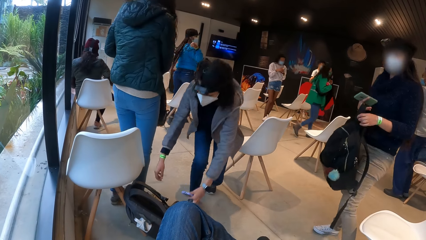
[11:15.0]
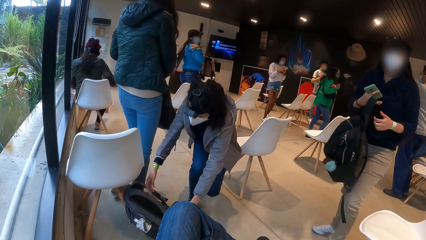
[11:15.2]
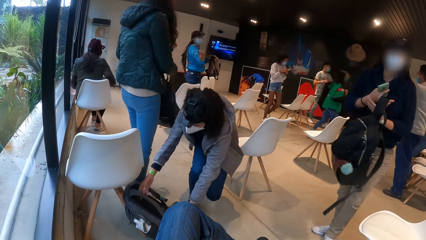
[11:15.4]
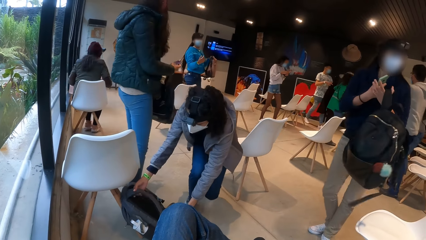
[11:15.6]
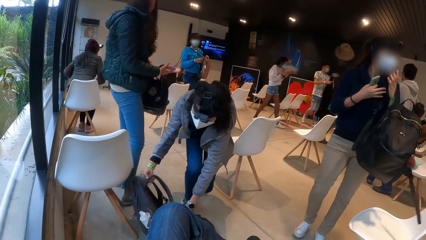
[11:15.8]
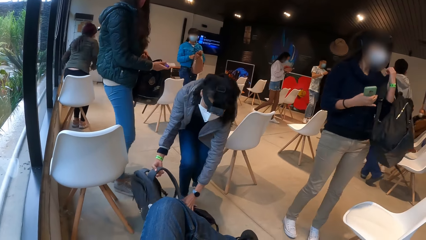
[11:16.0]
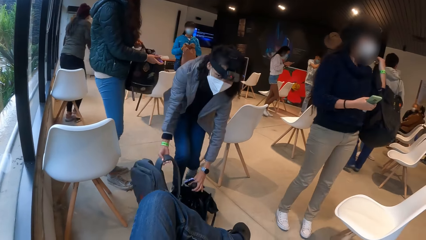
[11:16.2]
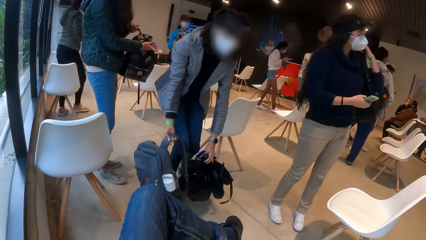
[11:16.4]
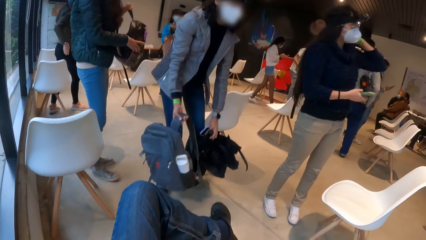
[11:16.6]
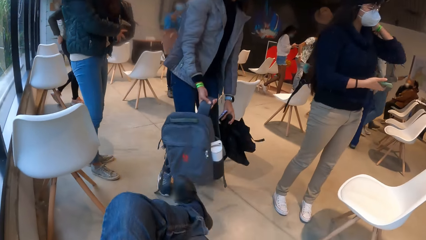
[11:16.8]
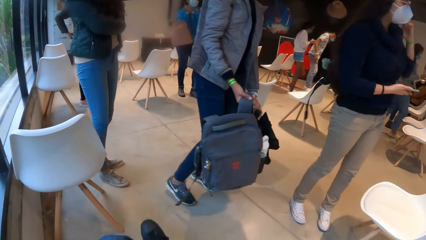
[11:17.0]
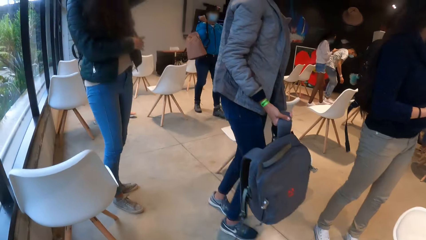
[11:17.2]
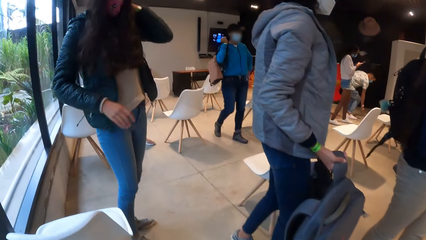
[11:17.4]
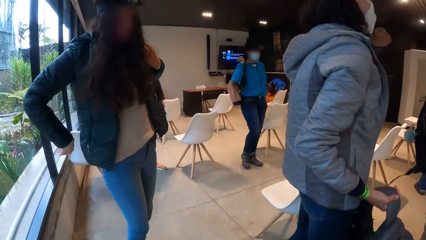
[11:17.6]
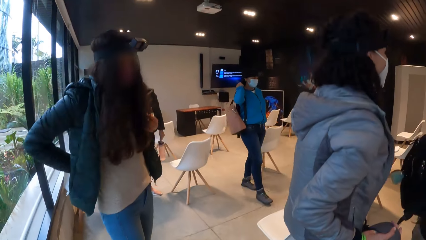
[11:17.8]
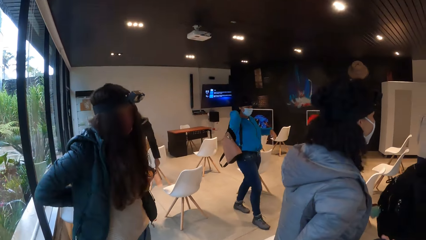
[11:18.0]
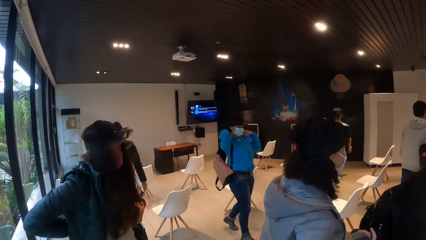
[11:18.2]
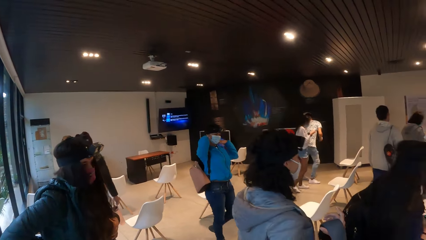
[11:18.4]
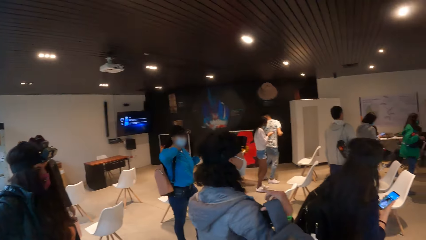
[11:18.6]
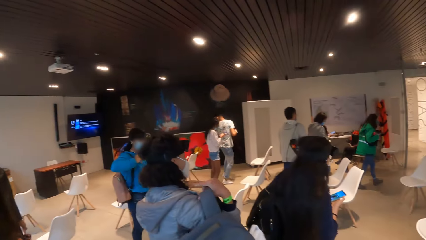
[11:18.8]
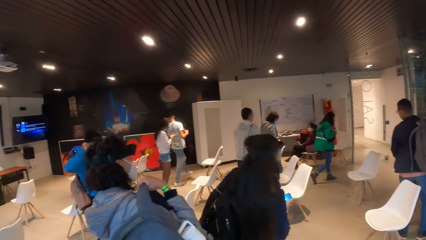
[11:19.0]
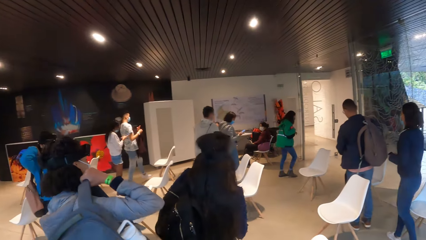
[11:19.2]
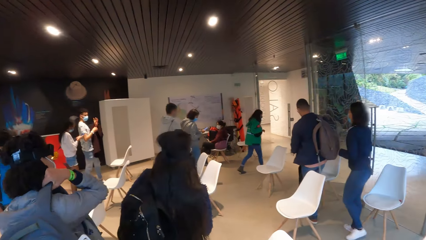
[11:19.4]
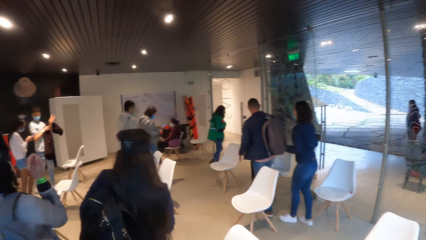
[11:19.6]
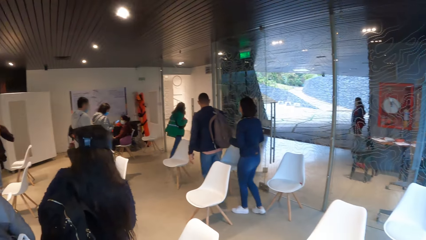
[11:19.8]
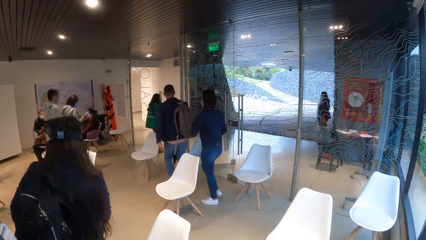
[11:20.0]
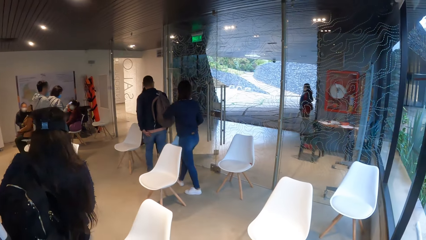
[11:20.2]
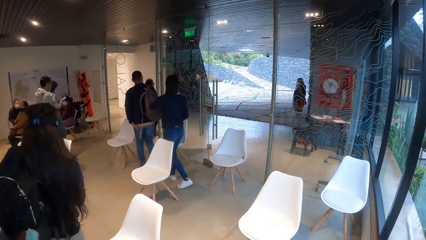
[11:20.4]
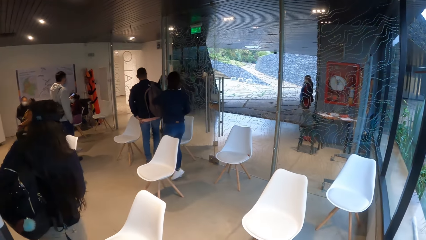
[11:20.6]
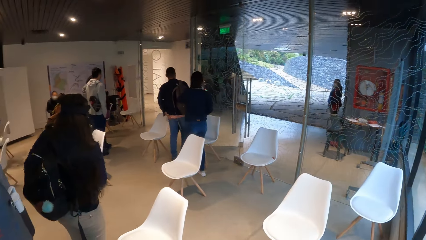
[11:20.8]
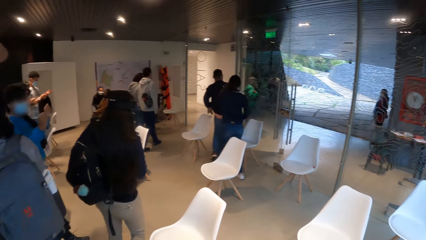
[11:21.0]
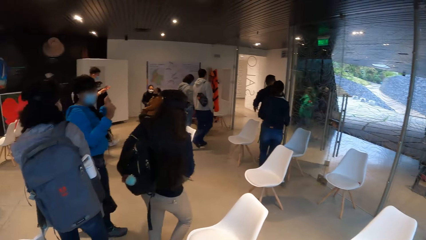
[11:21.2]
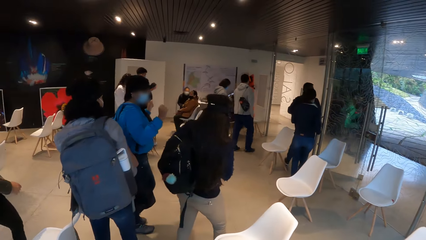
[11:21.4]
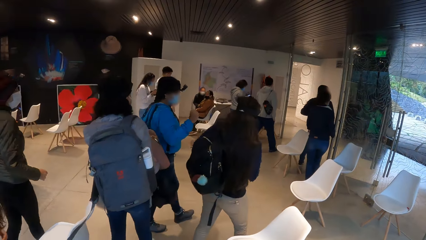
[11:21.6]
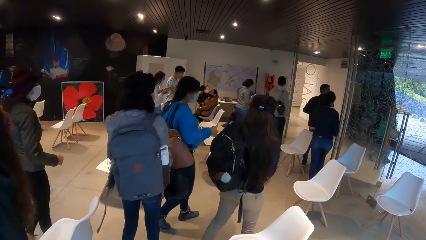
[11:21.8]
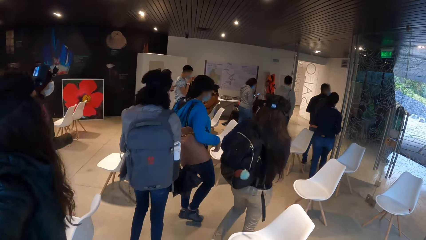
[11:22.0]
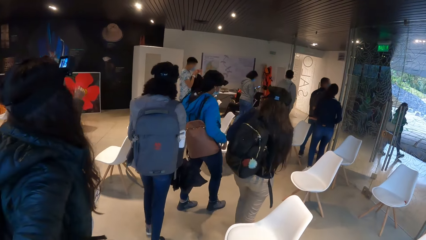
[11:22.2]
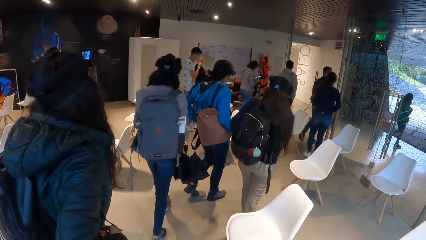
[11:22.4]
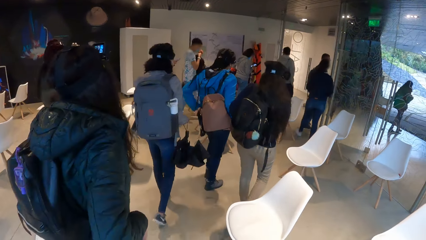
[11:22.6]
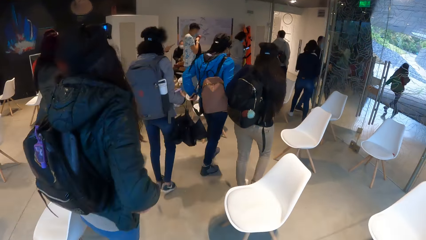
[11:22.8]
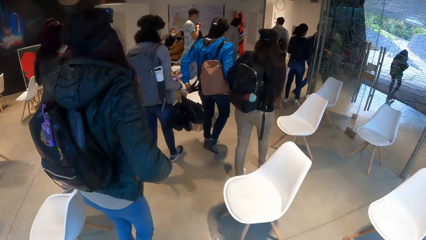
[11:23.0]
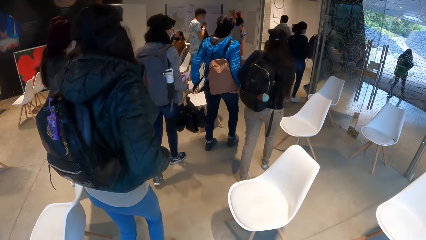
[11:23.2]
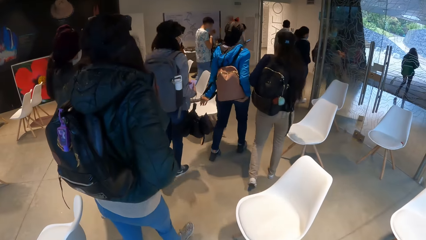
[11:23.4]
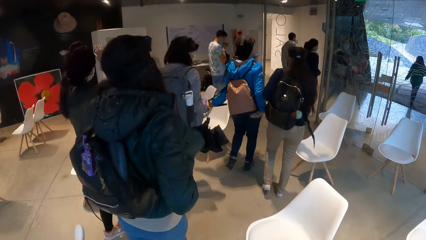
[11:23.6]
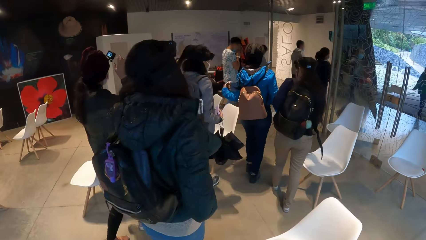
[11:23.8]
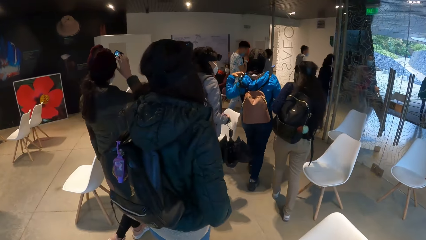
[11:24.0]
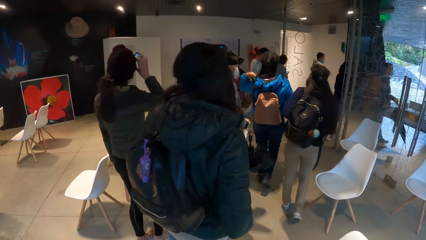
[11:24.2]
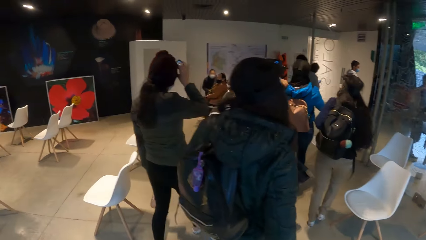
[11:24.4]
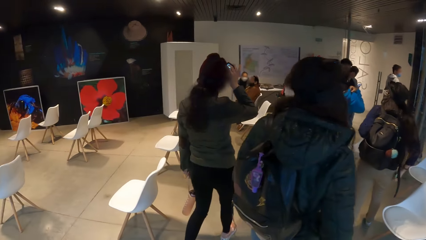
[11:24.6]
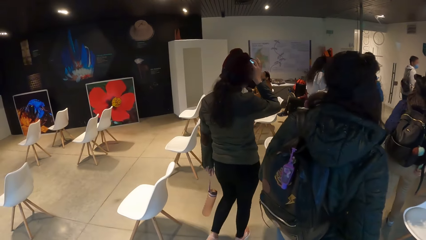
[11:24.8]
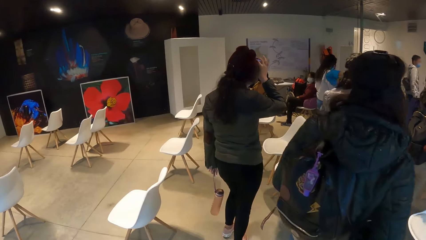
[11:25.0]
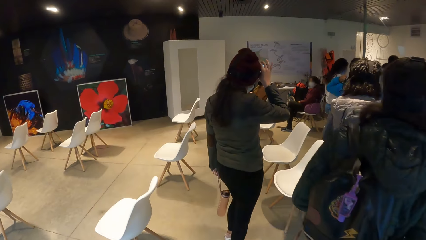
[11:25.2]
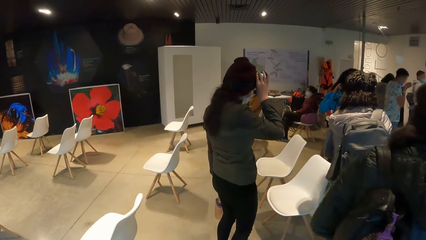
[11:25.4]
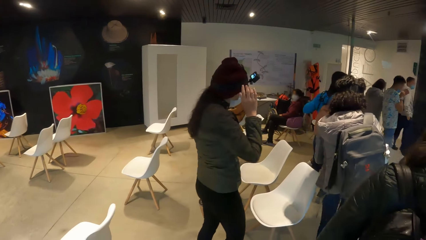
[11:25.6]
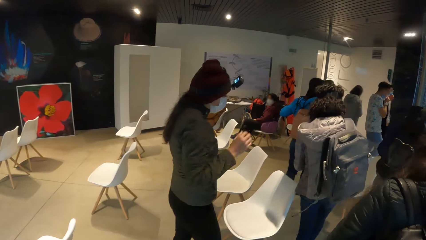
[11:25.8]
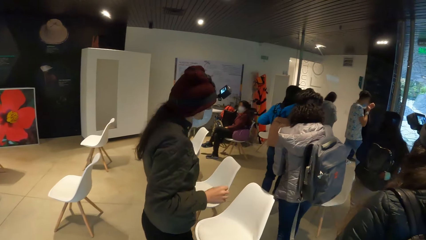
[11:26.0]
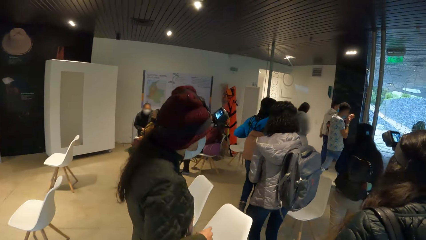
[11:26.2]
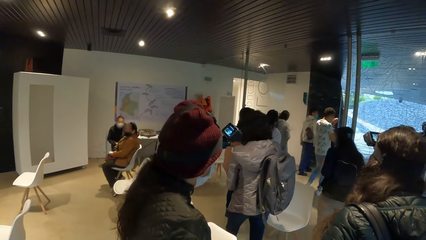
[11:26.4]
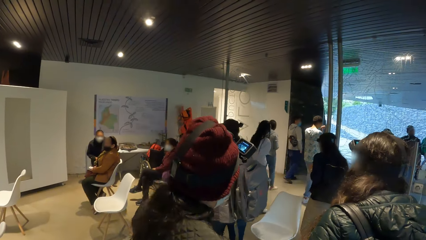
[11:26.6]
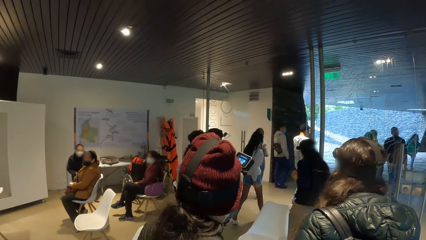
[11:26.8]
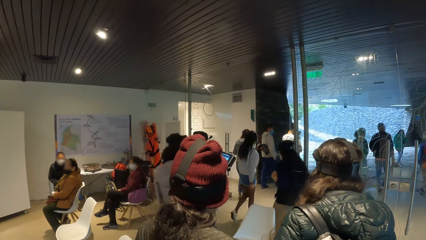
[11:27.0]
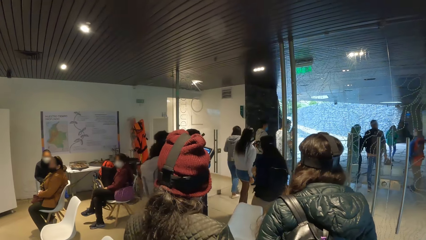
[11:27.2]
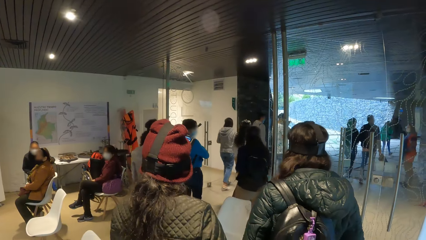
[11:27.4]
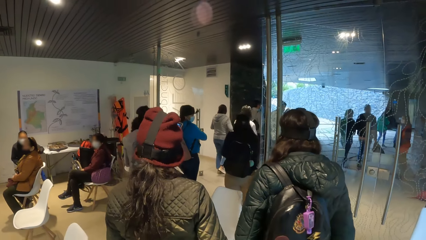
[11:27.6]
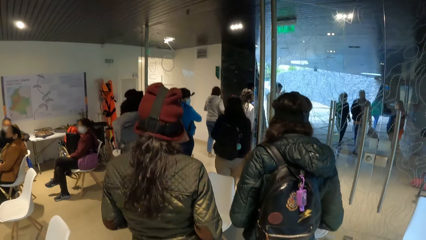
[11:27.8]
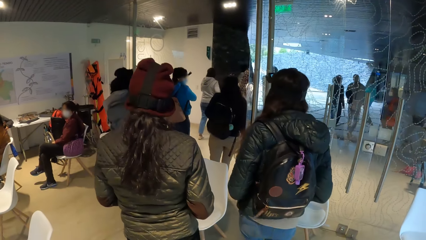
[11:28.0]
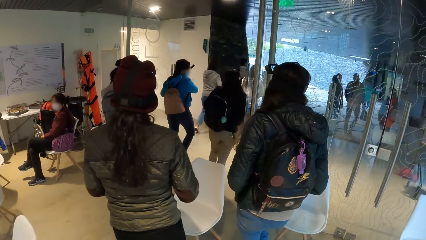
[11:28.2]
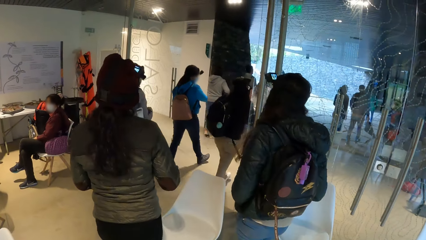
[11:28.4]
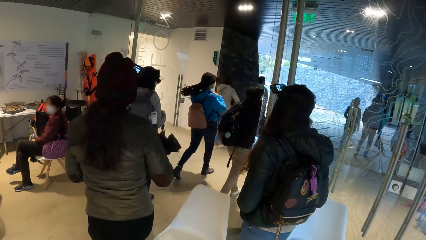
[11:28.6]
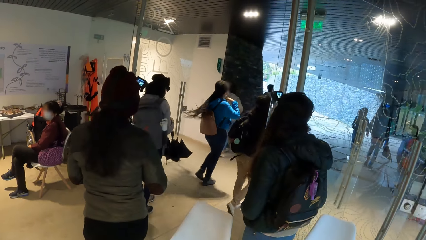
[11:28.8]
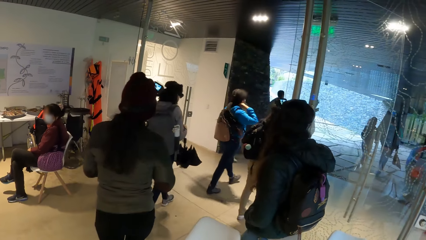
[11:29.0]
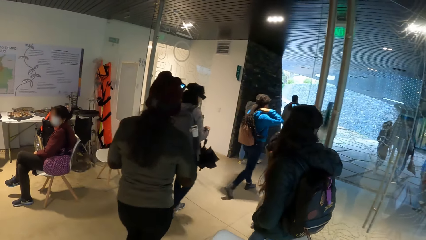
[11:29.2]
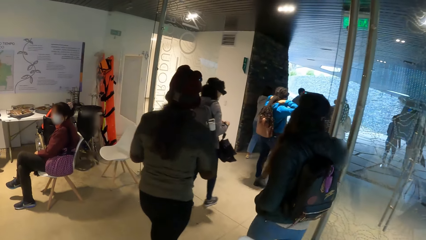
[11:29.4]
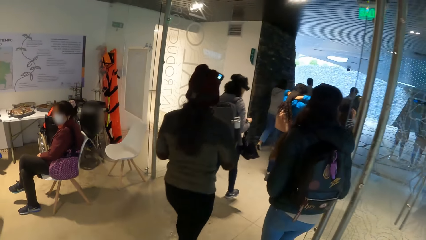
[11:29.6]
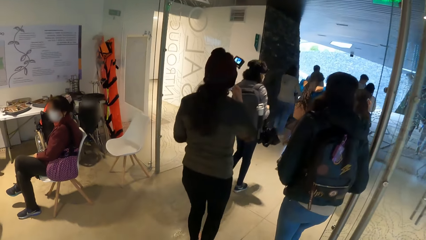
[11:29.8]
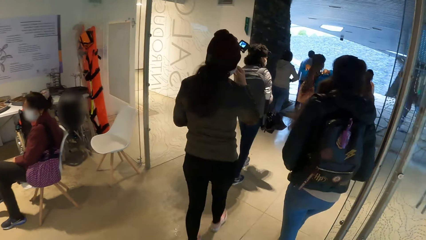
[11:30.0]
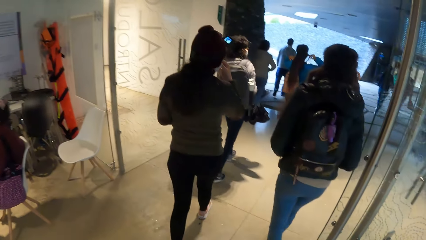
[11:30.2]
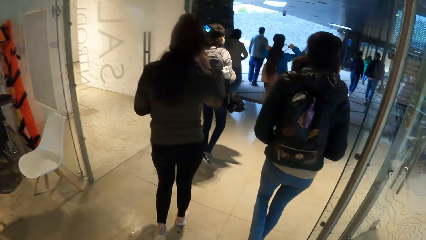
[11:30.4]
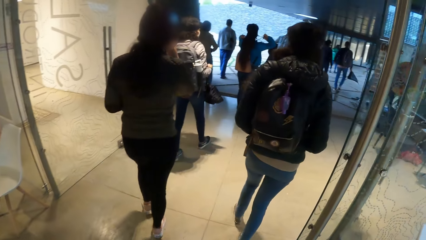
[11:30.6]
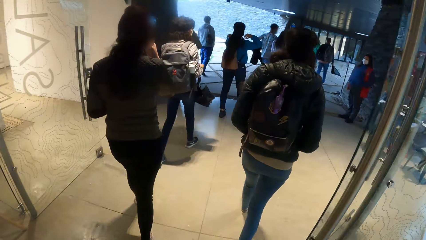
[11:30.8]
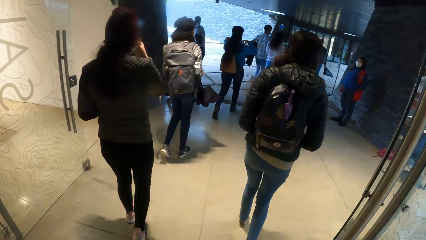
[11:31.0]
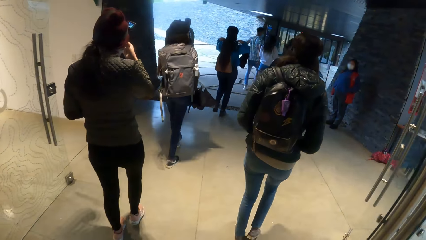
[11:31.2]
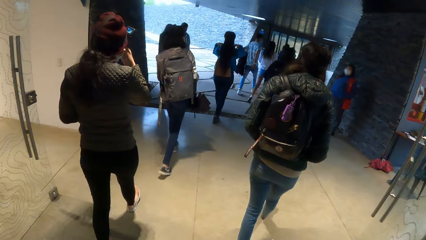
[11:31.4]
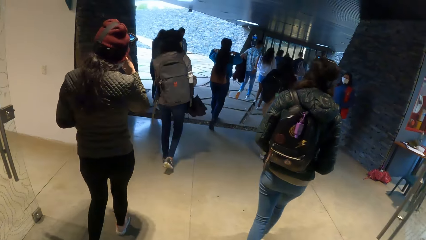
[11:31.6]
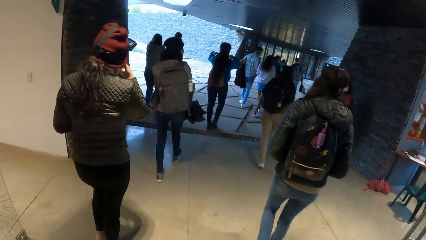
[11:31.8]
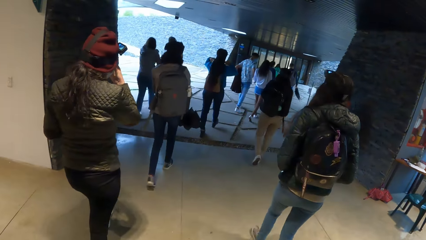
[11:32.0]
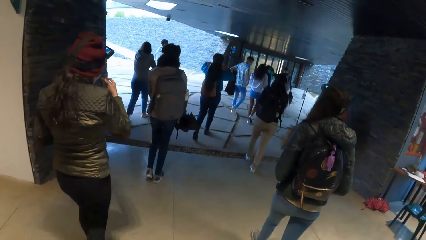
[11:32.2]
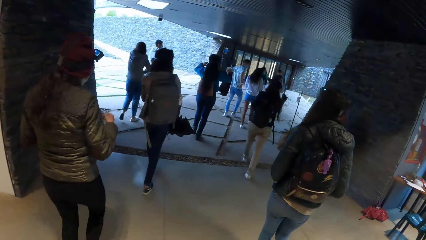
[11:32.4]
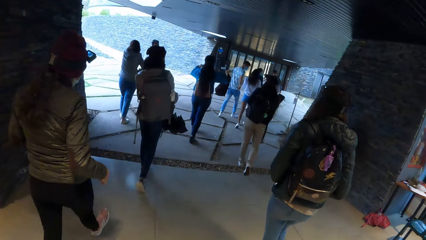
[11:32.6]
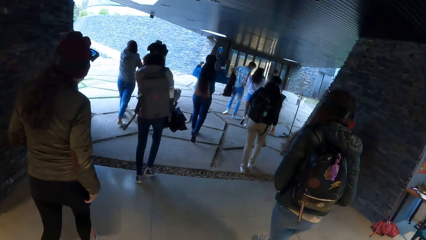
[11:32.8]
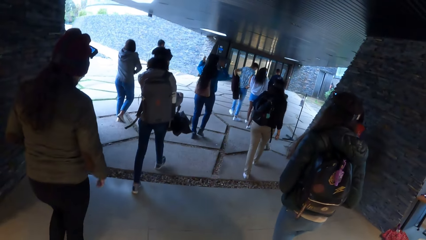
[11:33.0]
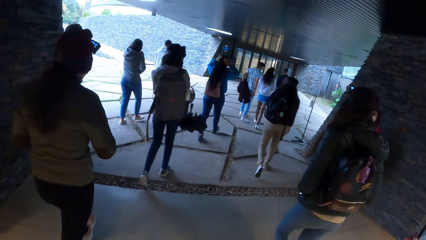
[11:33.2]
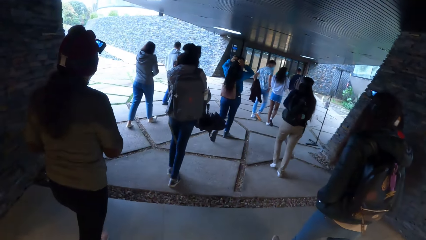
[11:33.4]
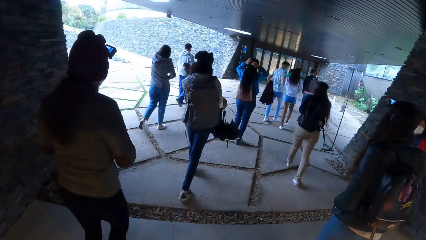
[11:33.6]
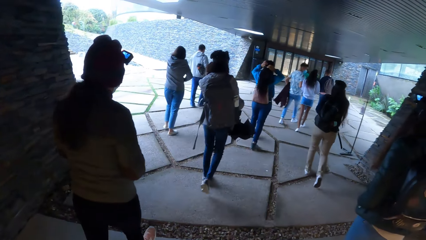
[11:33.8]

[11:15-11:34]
The camera wearer stands up and walks out of the hall.
